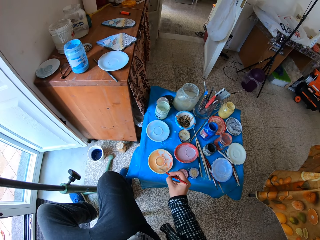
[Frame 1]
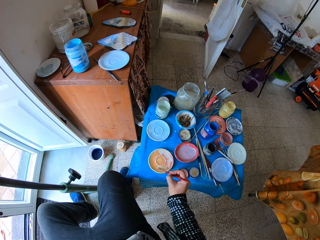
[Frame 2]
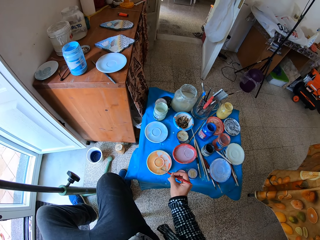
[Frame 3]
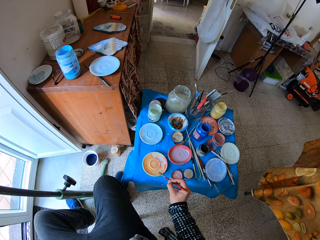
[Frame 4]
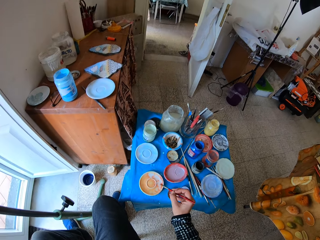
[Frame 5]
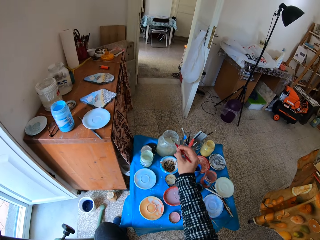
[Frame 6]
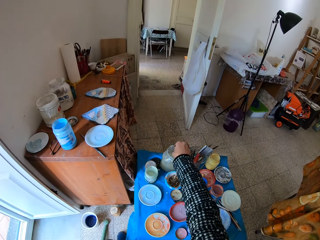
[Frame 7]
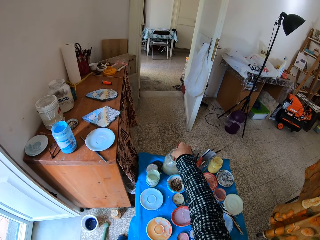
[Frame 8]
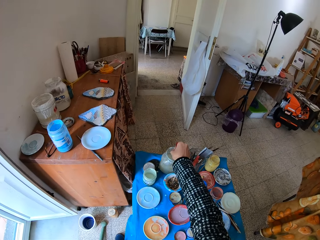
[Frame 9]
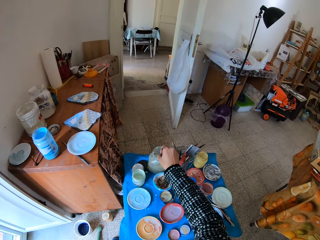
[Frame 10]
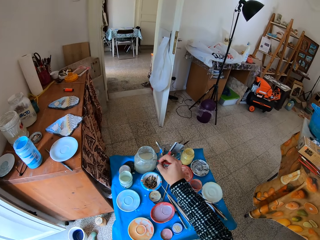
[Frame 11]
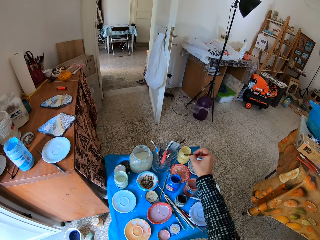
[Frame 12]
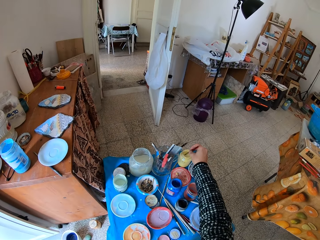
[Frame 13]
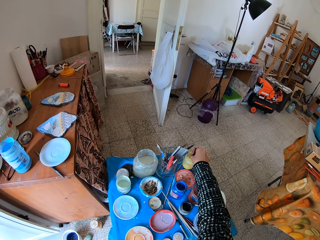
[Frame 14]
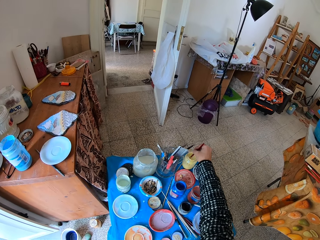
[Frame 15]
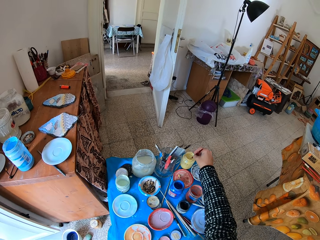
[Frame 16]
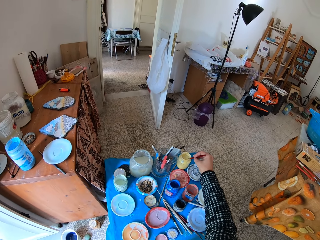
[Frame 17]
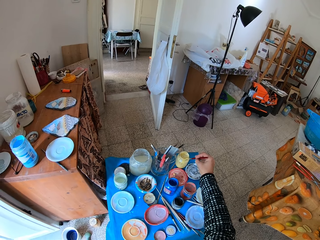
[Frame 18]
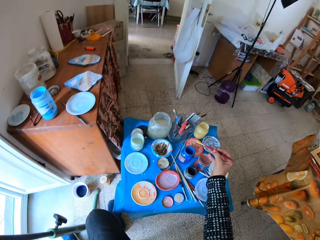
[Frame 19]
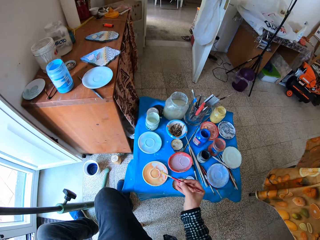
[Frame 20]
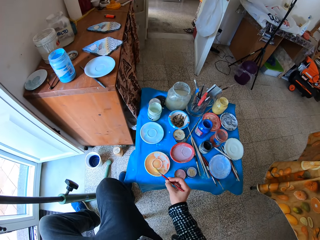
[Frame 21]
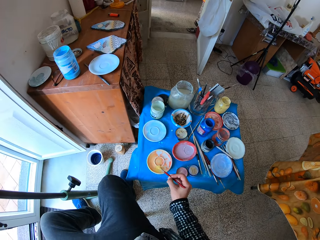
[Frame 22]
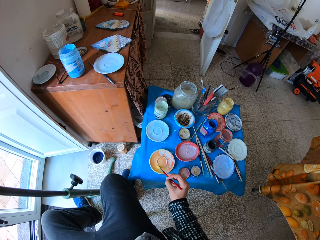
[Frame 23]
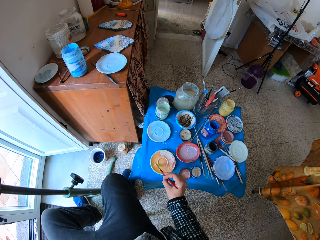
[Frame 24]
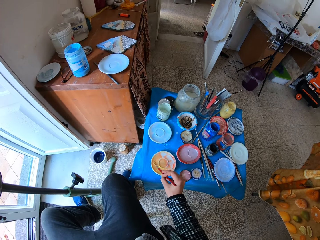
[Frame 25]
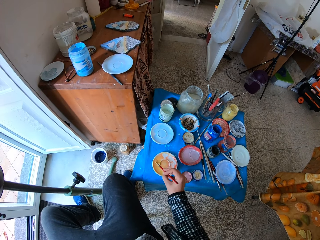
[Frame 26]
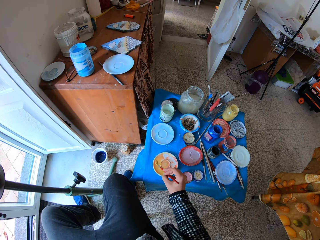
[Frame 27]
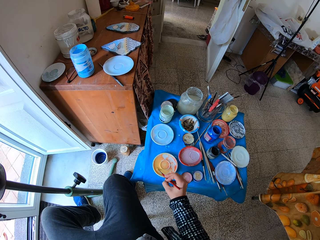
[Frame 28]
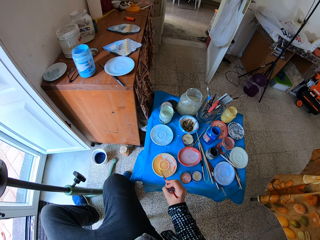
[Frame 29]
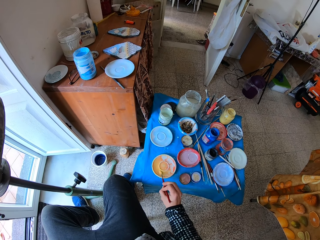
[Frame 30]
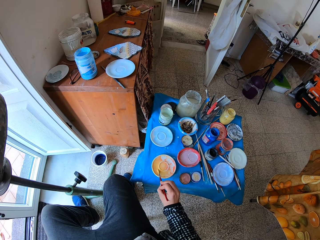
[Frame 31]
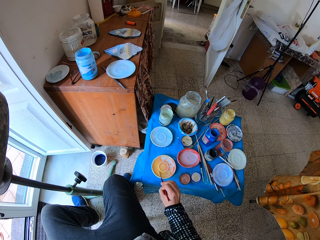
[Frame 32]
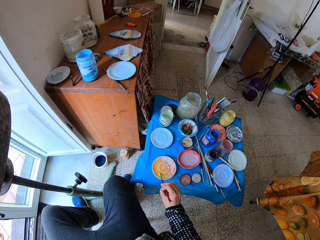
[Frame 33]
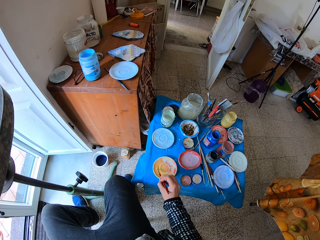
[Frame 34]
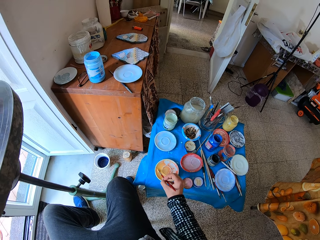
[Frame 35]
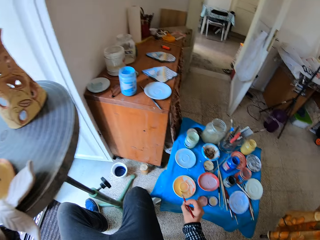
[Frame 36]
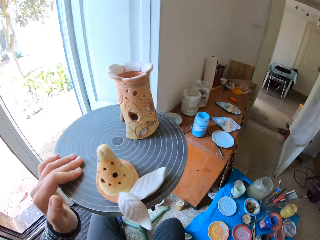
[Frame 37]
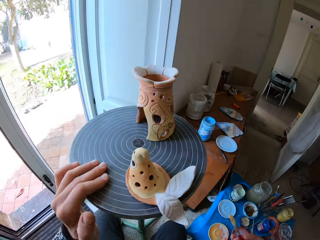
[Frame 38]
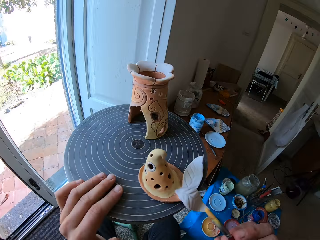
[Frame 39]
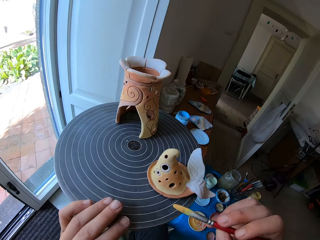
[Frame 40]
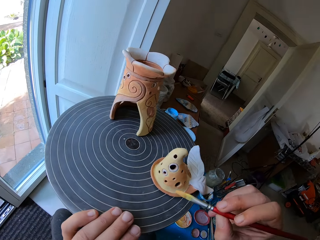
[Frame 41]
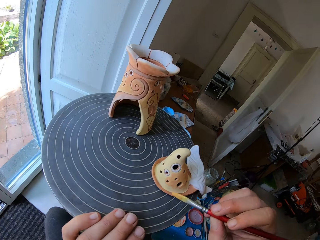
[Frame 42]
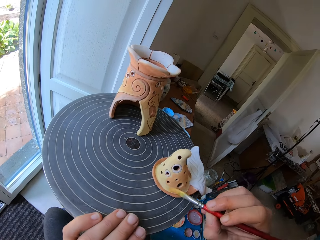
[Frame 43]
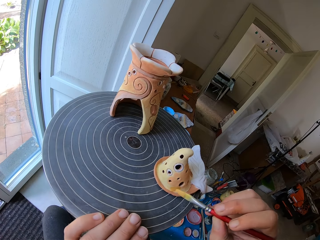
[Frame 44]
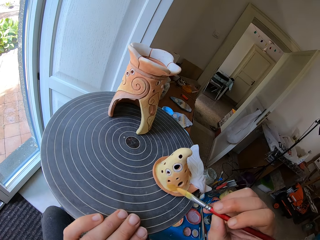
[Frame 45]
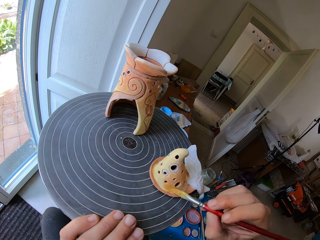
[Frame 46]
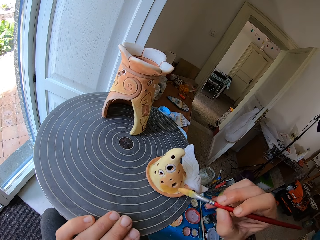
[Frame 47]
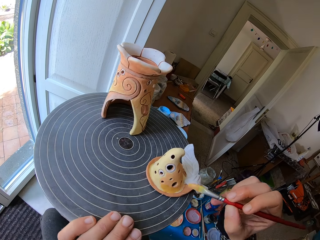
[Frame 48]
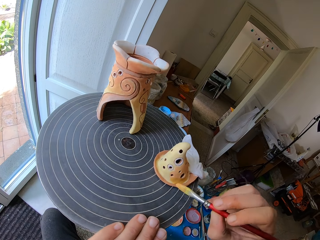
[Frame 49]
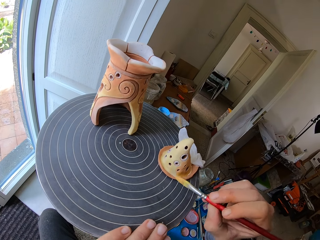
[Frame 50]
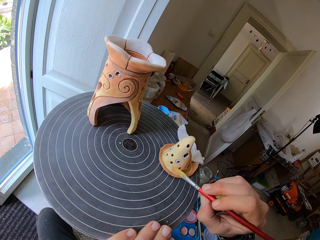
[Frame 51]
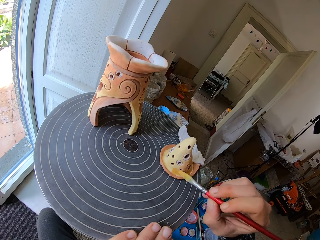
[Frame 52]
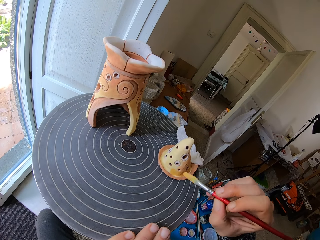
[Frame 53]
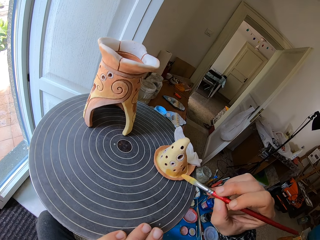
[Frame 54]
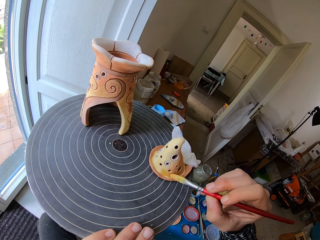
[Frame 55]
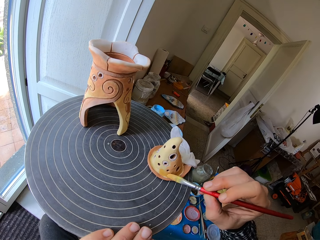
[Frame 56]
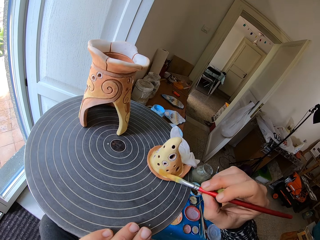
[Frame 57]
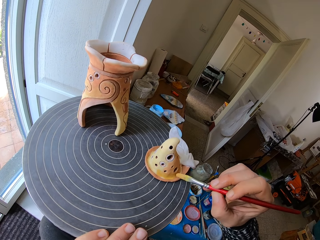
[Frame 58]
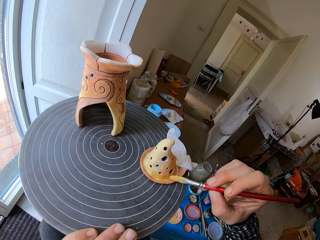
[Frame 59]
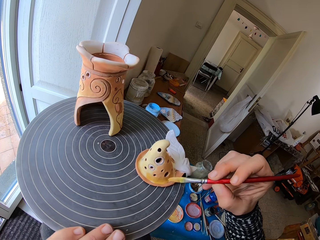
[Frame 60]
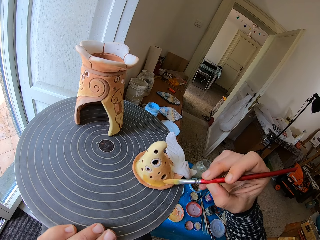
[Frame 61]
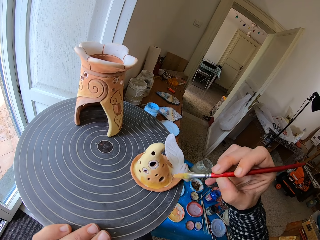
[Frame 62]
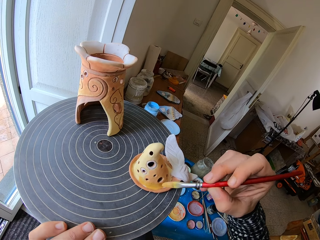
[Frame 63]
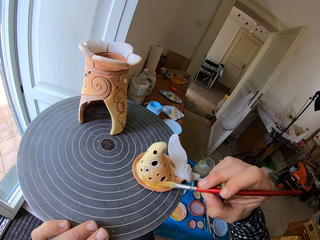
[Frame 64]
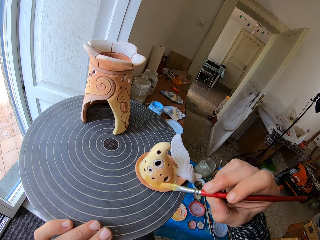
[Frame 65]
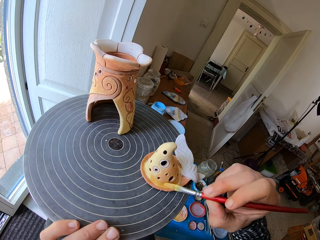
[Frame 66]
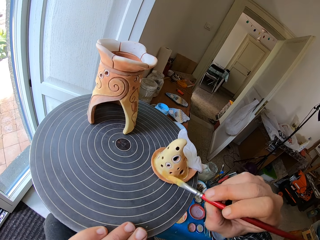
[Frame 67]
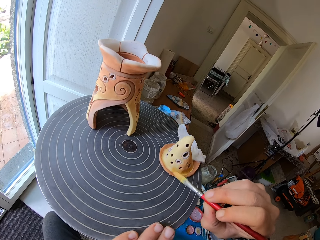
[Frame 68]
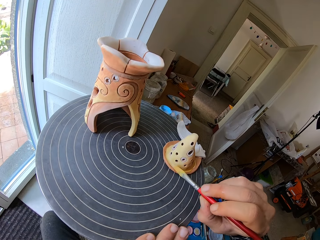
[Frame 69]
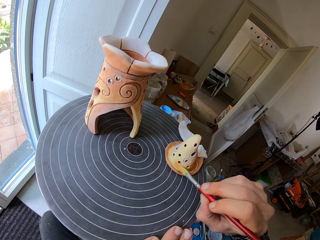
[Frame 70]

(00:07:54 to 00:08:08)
The camera wearer rinses the paint brush in the jar of water on the art tray with his right hand. He dips the paint brush in the jar of paint on the art tray with his right hand. He rubs the paintbrush in the paint on the art plate with his right hand. He spins the pottery wheel with his left hand. He paints the pottery artwork with the paint brush in his right hand. He spins the pottery wheel with his left hand. He spins the pottery wheel again.

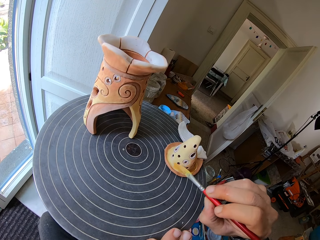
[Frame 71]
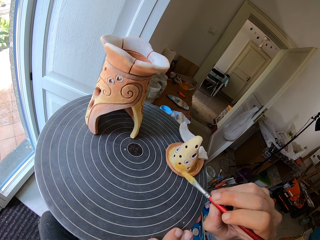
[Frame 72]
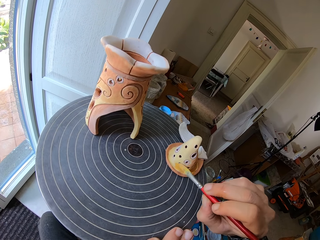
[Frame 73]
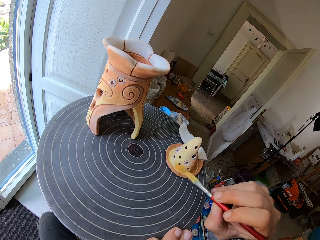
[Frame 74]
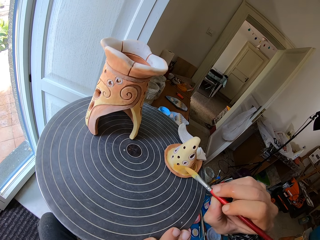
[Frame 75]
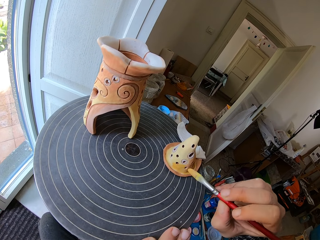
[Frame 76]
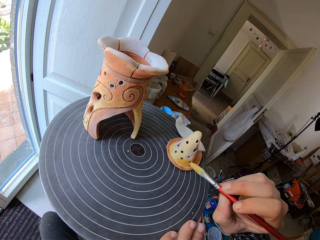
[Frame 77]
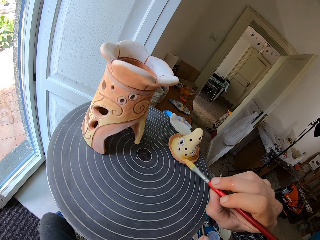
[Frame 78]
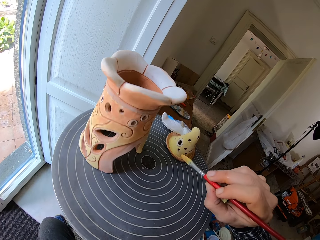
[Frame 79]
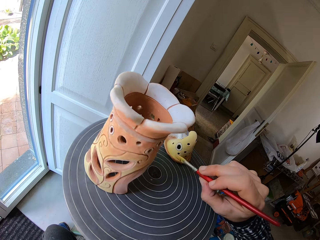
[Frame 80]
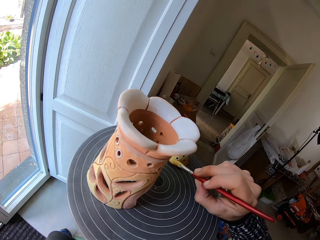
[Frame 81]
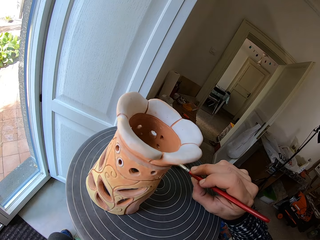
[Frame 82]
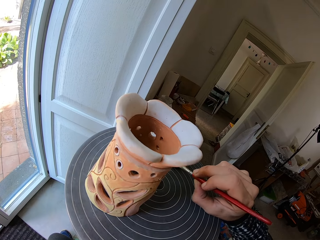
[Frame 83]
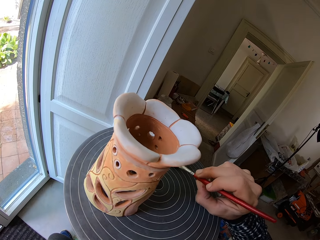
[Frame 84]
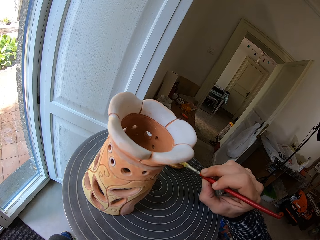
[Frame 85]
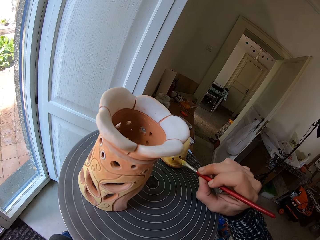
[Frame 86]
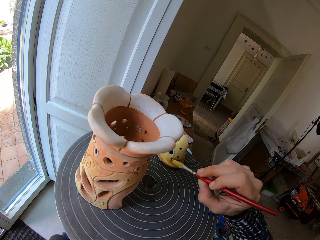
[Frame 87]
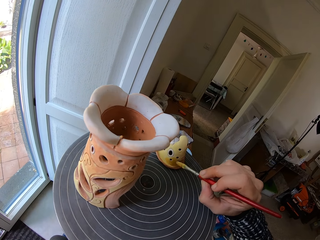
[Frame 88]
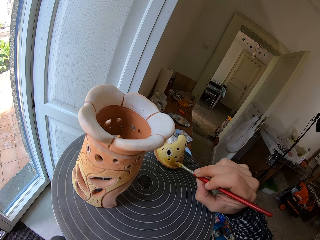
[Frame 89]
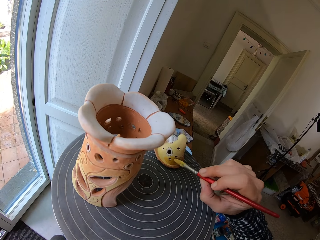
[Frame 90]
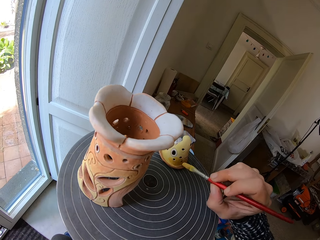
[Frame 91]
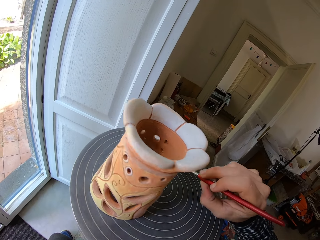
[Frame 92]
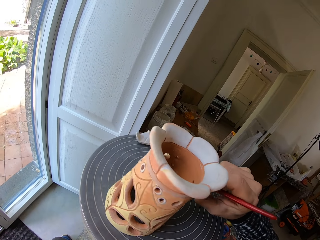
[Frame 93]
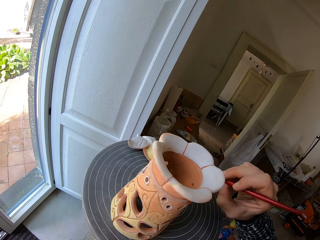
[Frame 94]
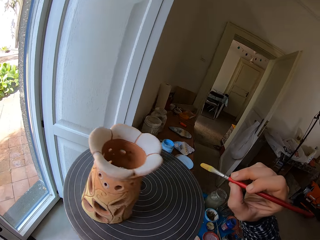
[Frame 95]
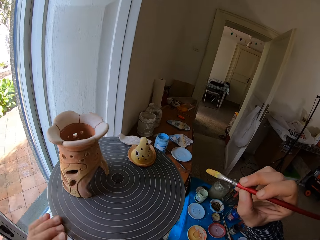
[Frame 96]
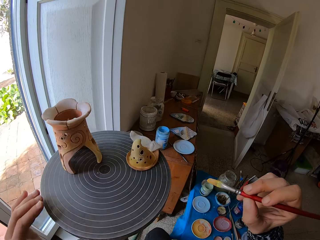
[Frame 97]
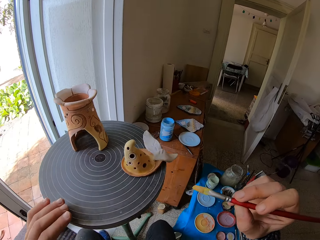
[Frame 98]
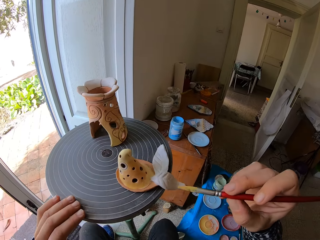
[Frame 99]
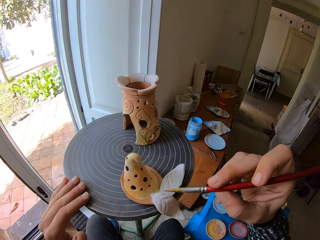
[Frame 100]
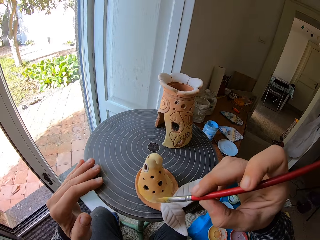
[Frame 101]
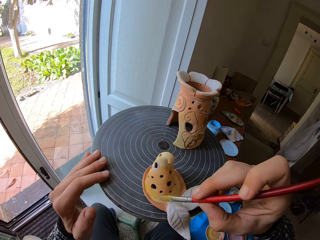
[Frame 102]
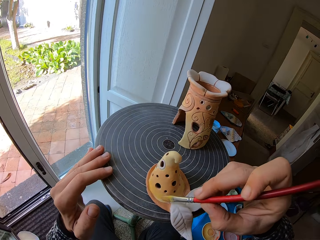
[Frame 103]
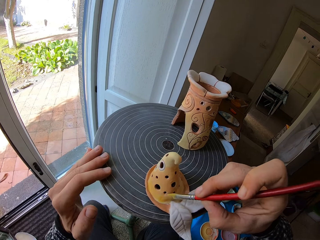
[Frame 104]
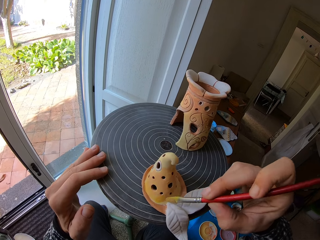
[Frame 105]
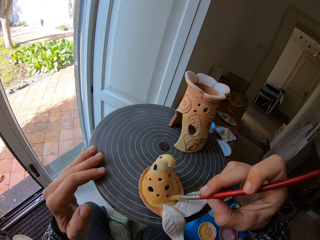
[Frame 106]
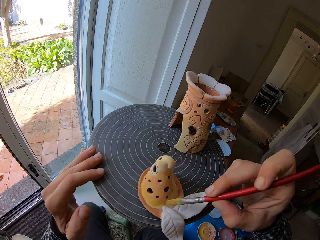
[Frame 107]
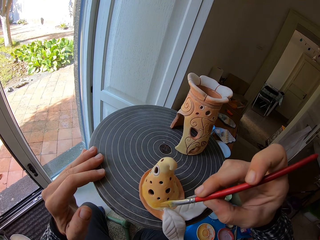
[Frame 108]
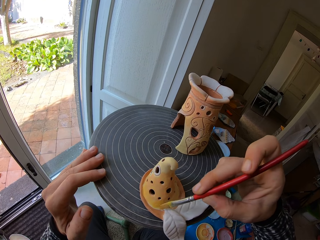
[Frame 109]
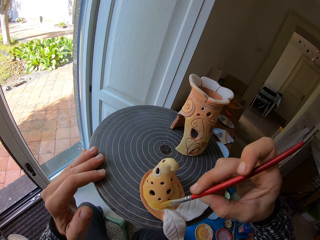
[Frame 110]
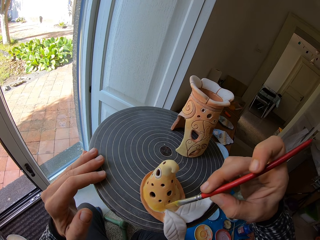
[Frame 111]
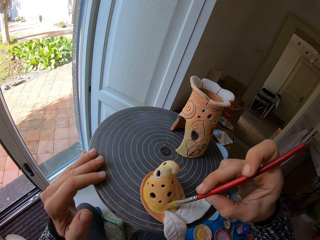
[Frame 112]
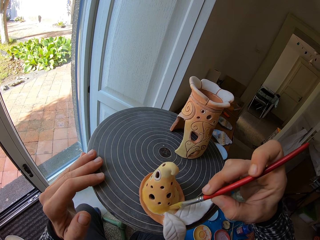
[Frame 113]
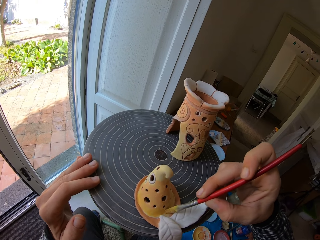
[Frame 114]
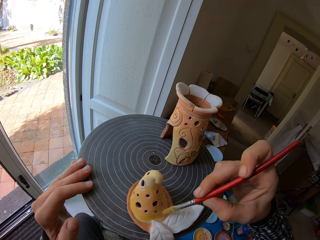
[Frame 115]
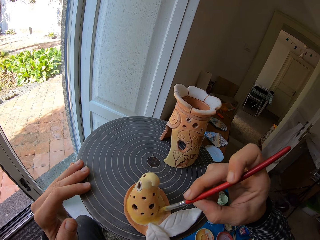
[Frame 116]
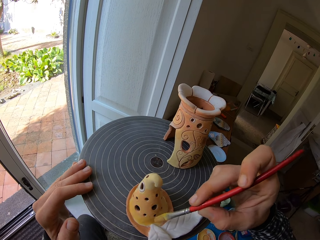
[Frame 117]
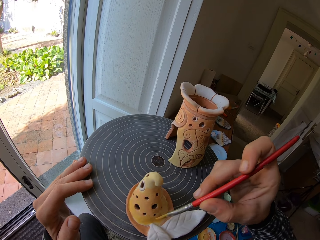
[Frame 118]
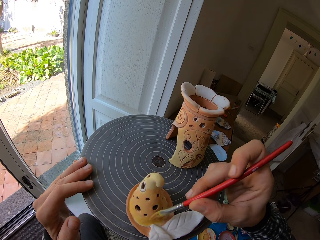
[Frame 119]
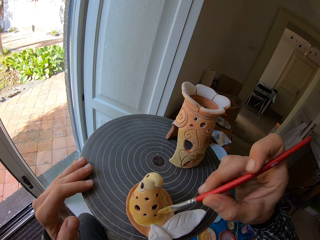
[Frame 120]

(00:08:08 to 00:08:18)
The camera wearer spins the pottery wheel with his left hand. He paints the pottery artwork with the paint brush in his right hand. He spins the pottery wheel with his left hand. He paints the pottery artwork with the paint brush in his right hand.
